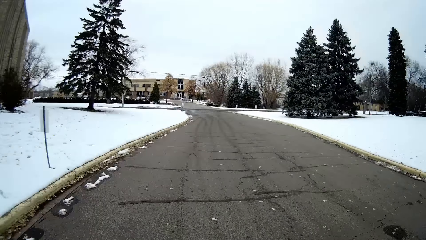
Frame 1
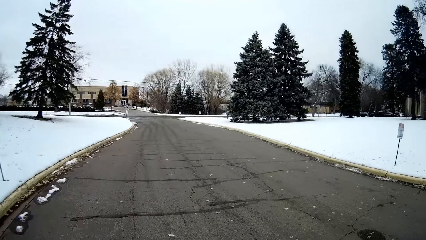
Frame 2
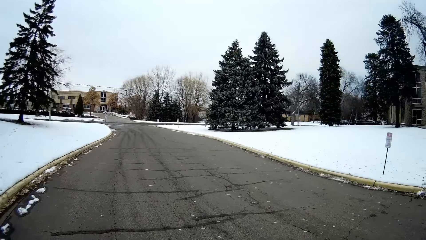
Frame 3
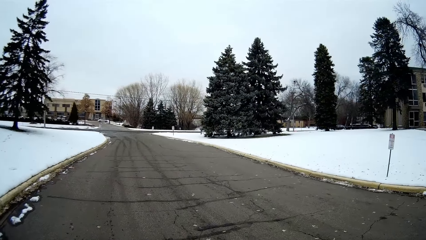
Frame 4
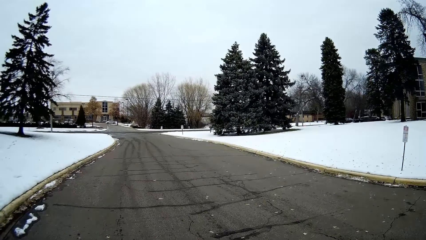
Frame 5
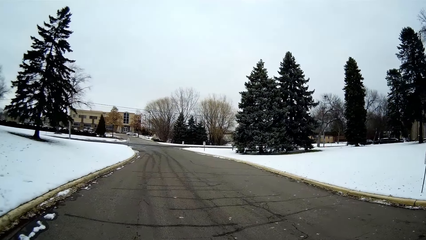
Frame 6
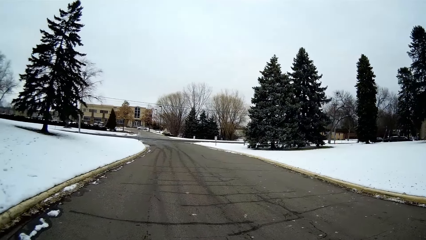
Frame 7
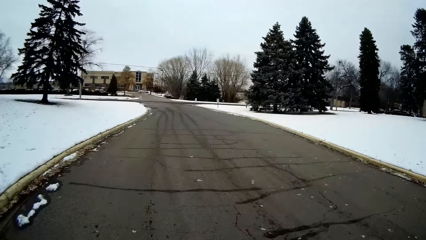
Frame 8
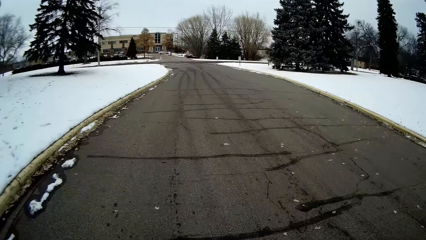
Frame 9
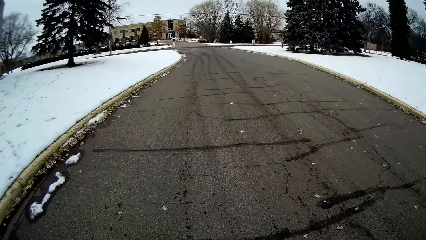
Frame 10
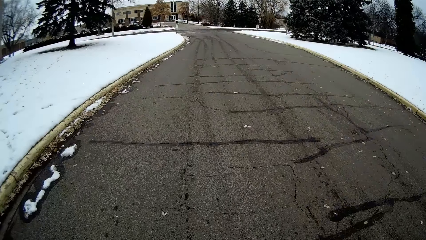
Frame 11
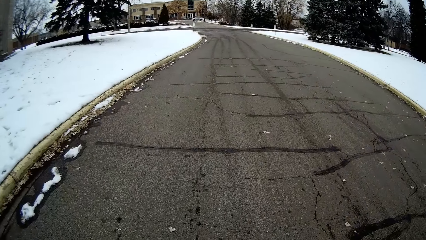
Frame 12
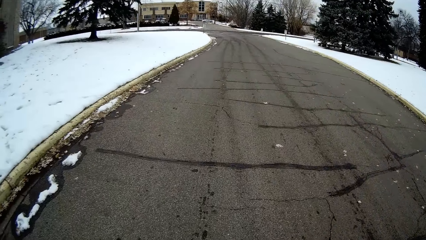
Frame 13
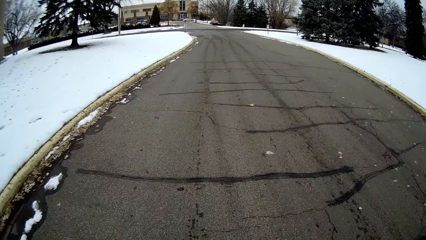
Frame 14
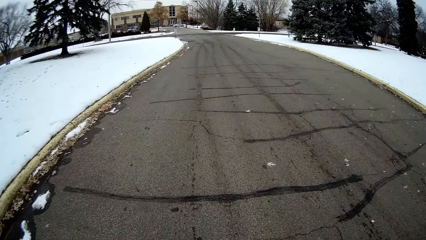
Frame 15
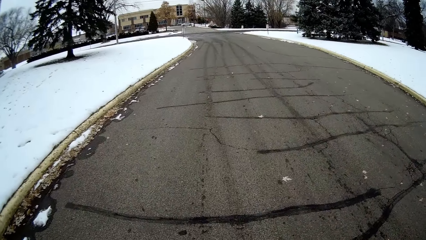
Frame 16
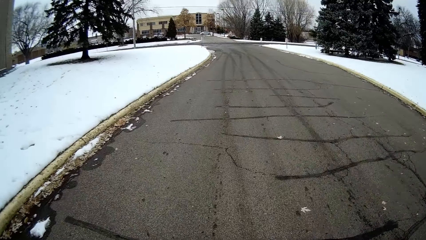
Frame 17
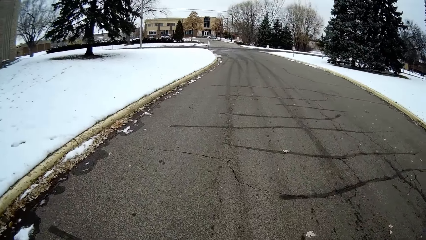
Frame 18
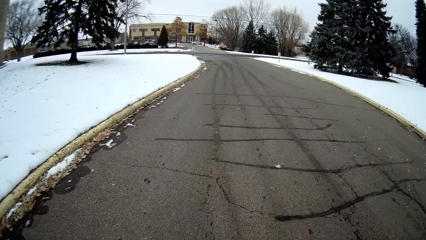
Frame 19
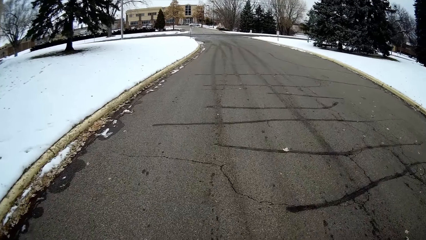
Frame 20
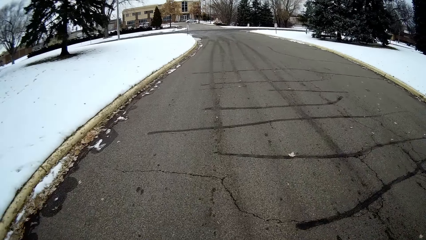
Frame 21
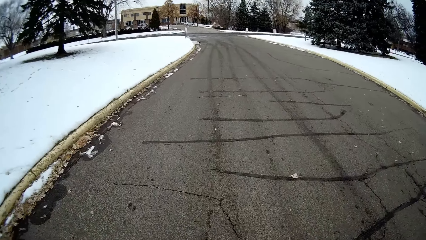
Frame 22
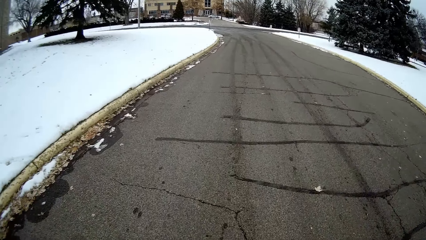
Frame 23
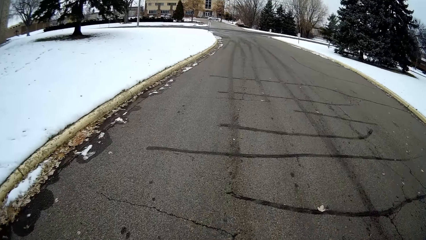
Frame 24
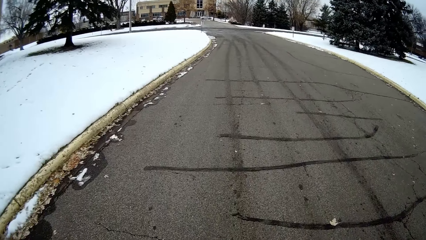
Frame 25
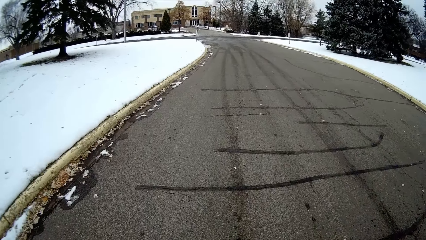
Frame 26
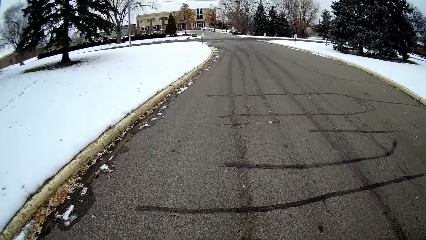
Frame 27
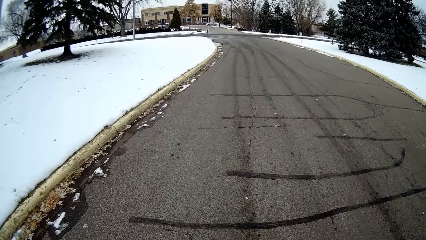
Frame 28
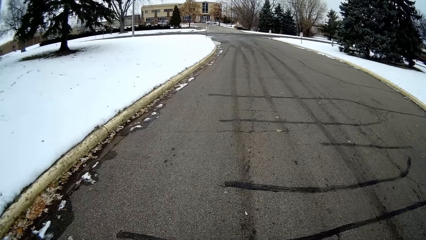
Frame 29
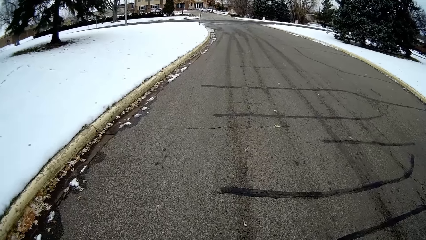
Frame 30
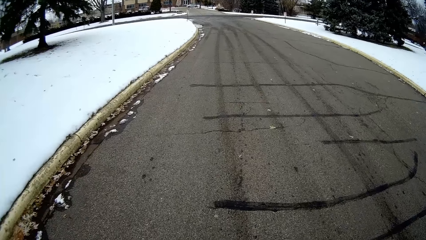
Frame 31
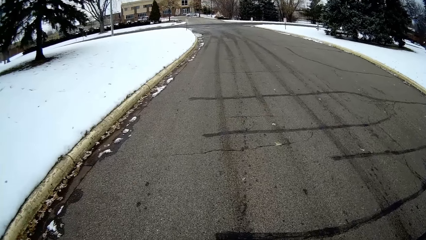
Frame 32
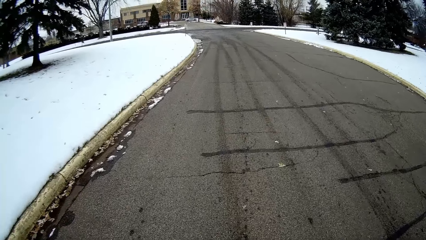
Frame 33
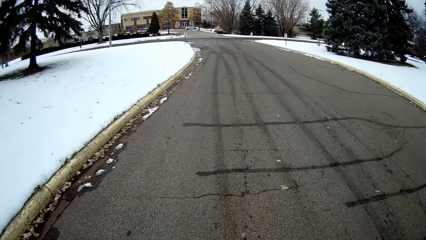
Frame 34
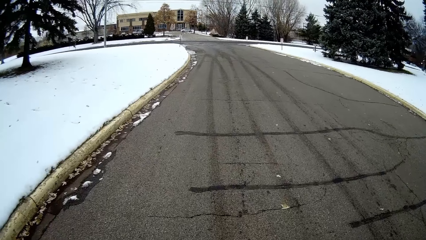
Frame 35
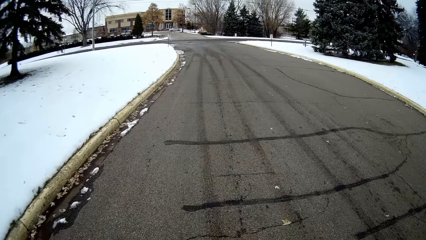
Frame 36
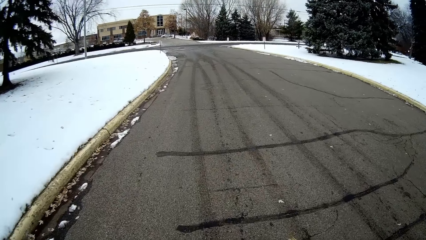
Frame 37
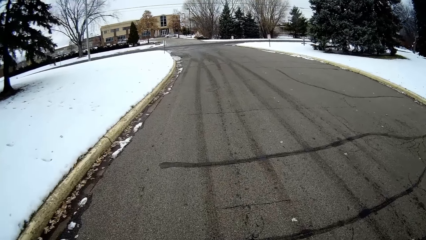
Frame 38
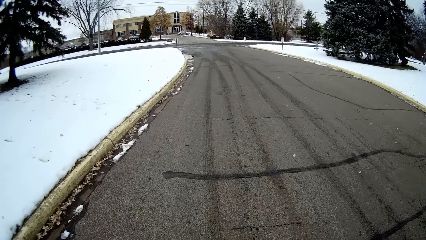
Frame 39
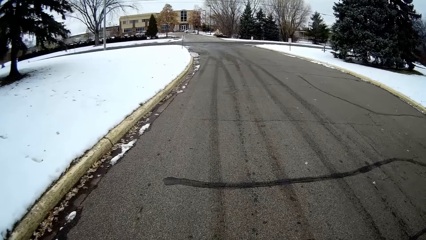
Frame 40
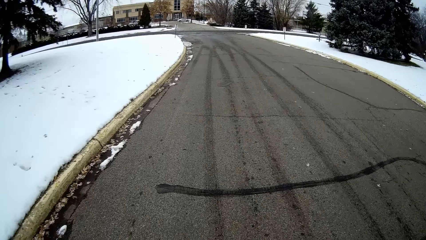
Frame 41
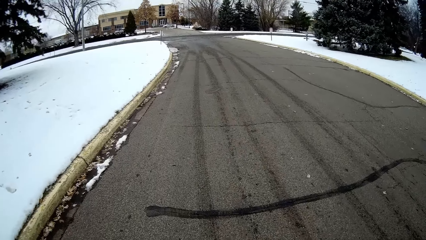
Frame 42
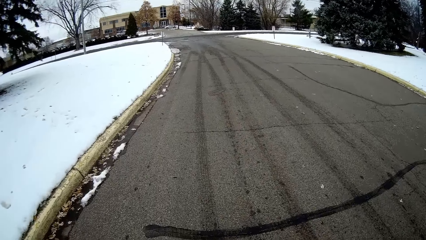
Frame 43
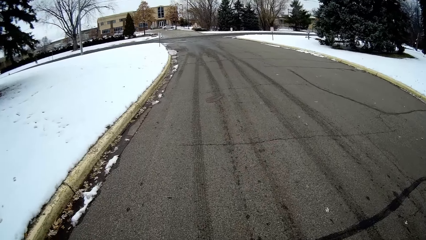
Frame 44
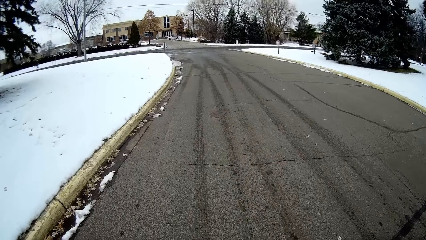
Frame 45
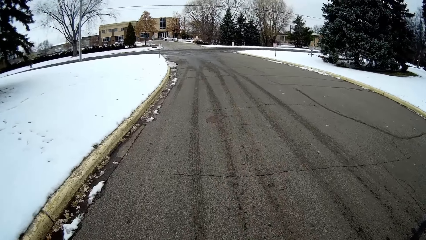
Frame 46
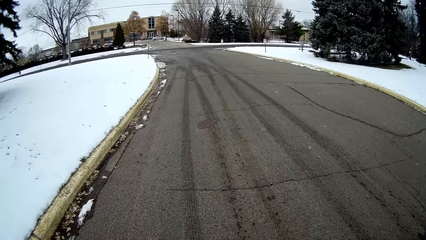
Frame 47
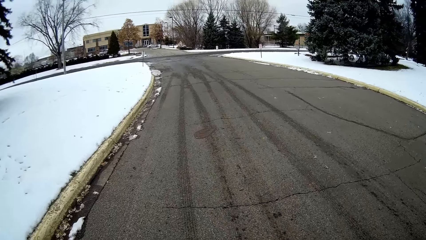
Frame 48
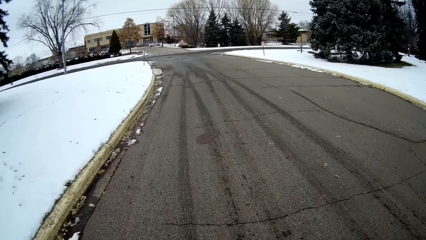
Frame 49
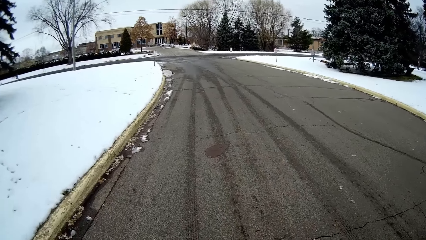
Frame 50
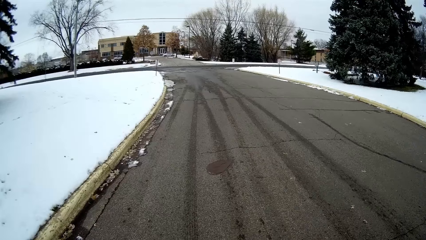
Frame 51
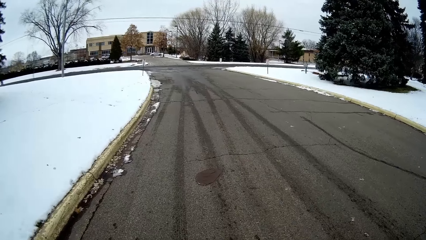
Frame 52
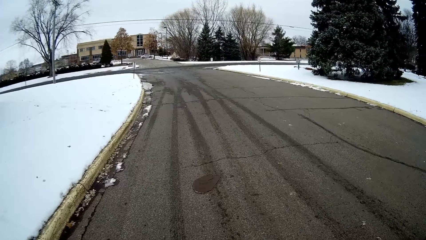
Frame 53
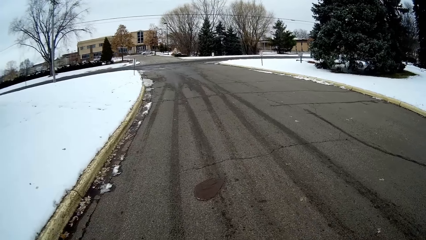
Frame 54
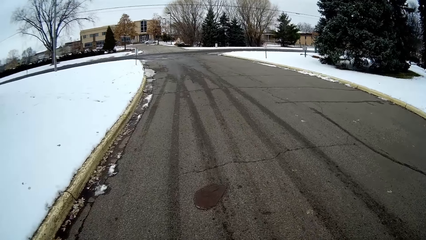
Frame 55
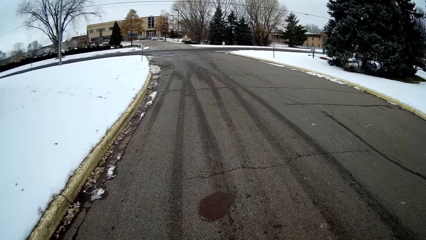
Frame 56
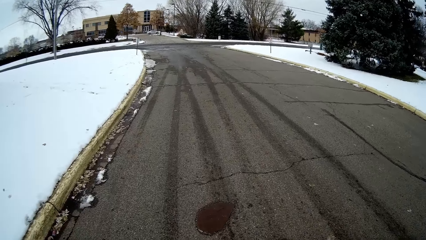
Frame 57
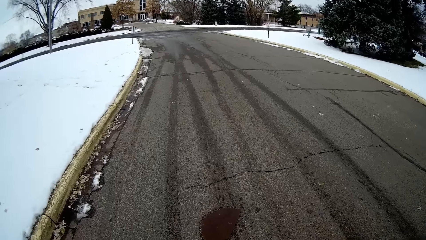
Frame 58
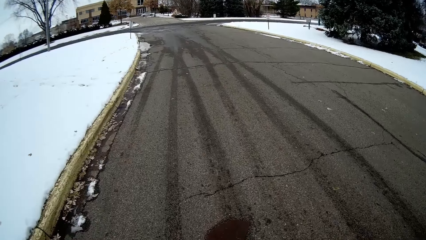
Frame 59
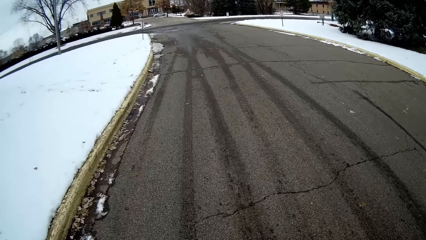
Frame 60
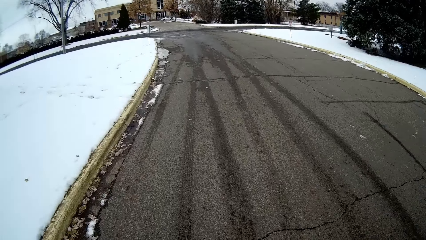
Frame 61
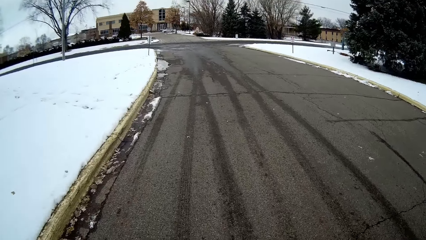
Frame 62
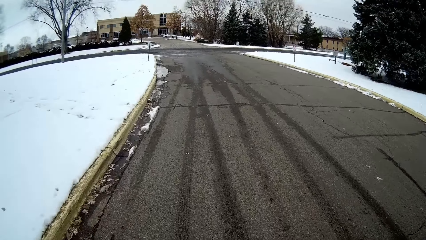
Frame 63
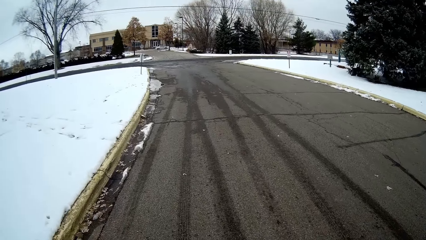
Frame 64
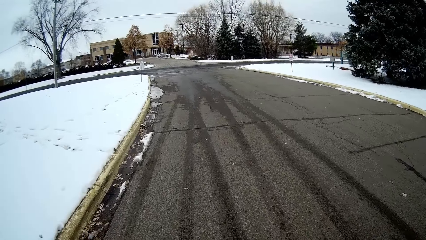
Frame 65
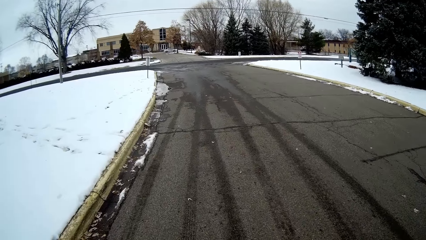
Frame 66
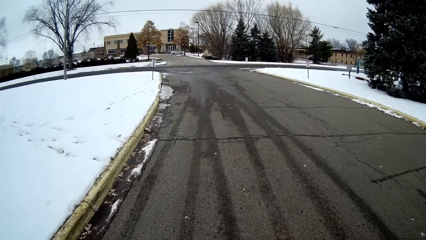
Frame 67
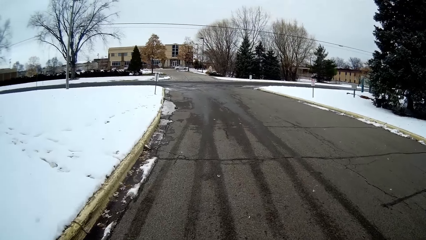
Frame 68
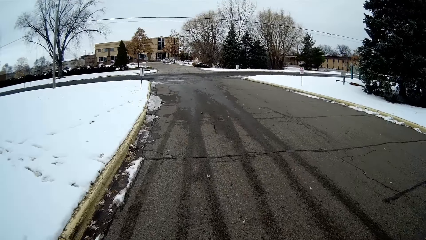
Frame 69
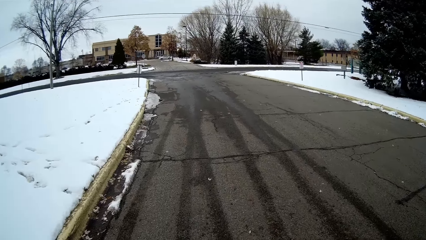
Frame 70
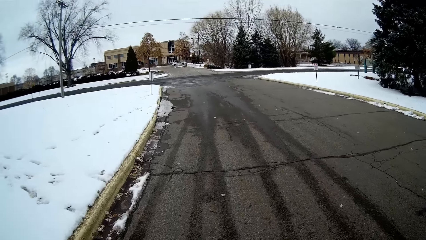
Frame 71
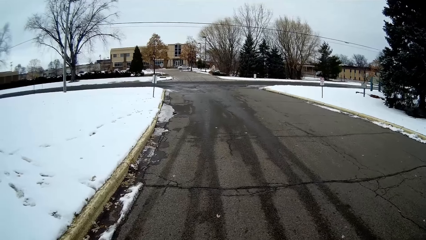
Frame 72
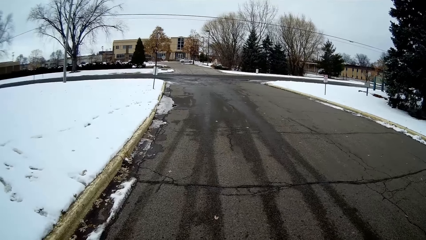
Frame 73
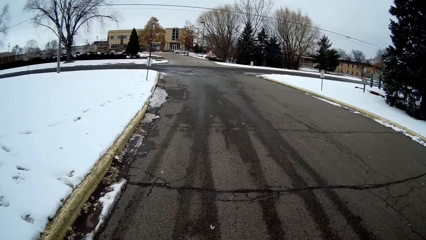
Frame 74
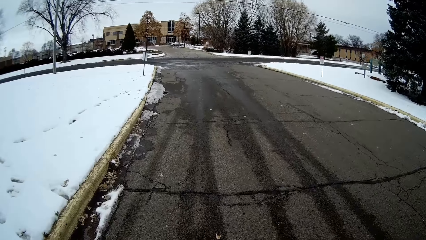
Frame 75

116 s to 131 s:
The camera wearer talks with a person. They walk on the road. The person talks with the camera wearer. The camera wearer walks on the road.
